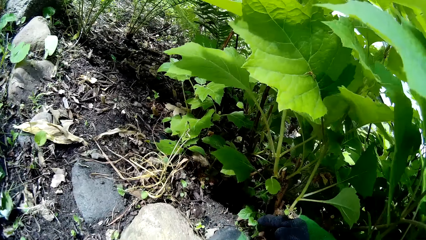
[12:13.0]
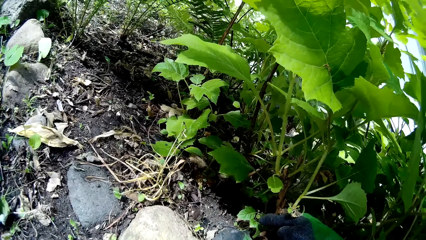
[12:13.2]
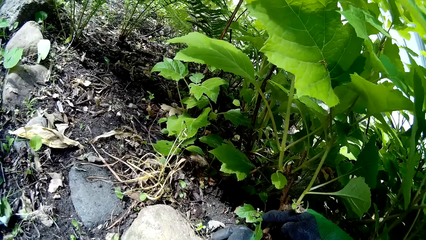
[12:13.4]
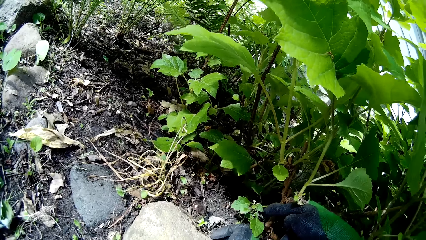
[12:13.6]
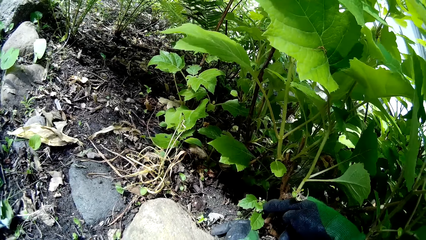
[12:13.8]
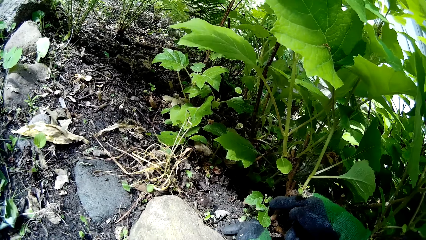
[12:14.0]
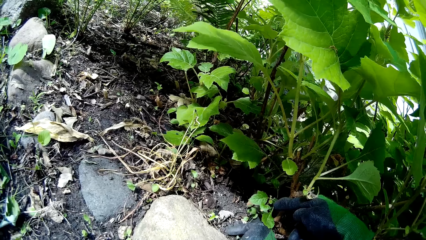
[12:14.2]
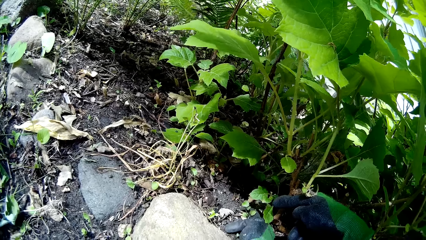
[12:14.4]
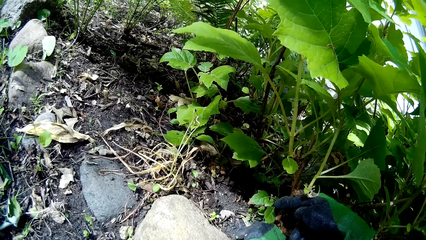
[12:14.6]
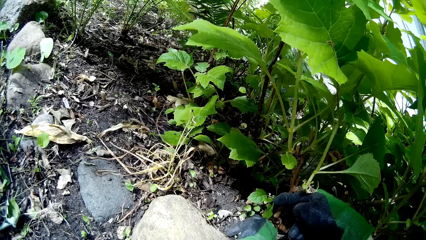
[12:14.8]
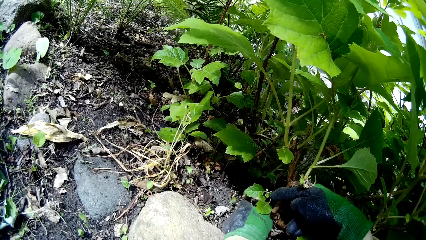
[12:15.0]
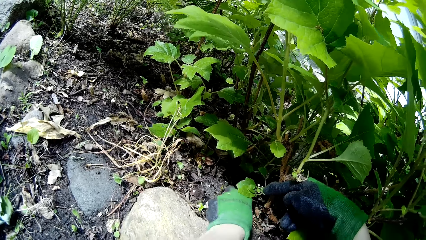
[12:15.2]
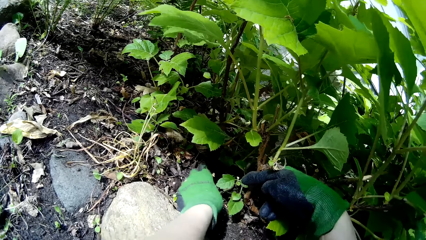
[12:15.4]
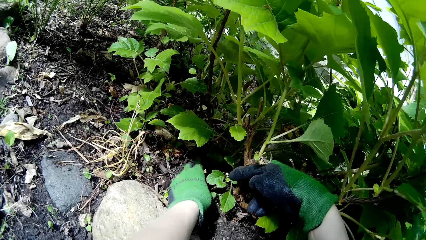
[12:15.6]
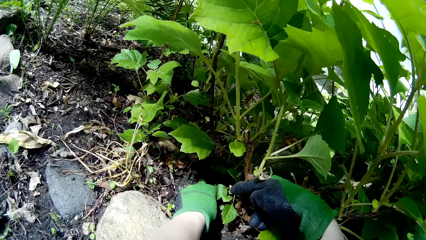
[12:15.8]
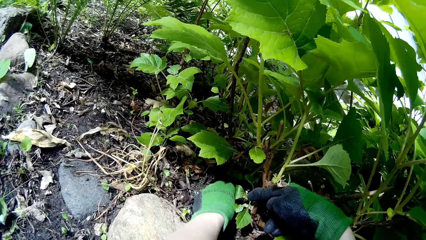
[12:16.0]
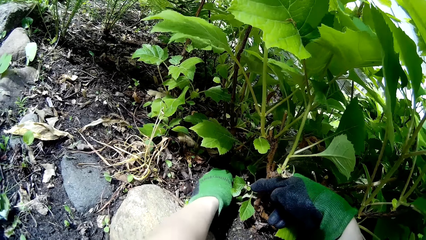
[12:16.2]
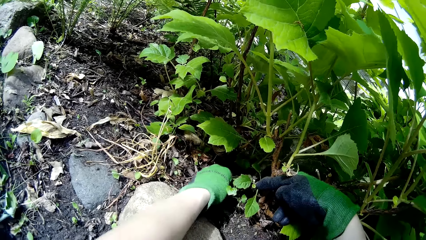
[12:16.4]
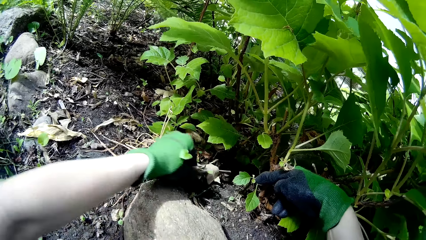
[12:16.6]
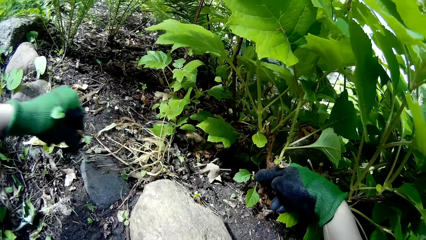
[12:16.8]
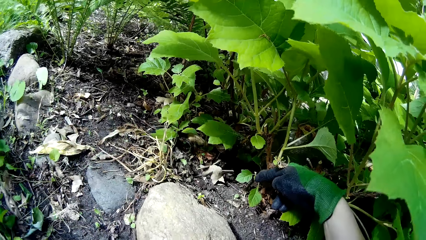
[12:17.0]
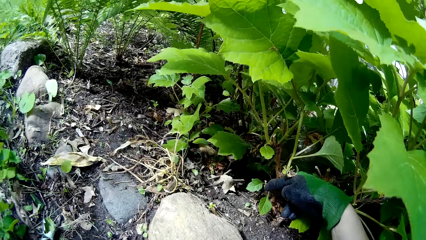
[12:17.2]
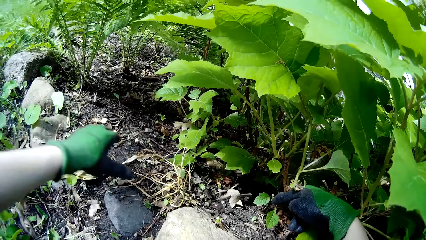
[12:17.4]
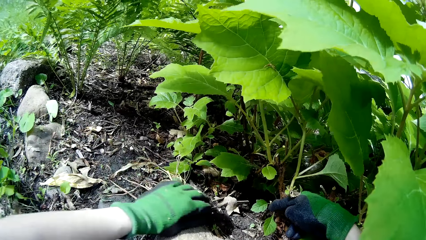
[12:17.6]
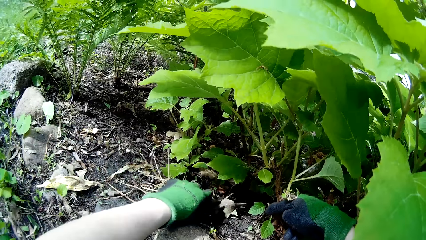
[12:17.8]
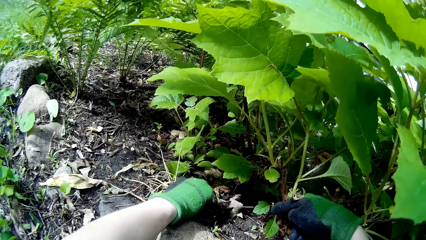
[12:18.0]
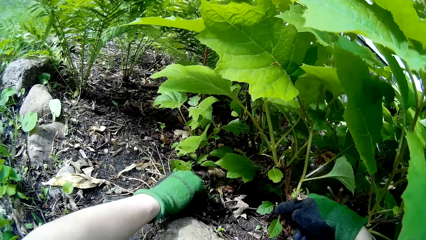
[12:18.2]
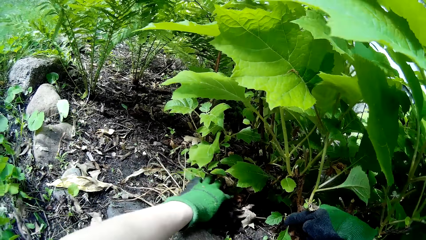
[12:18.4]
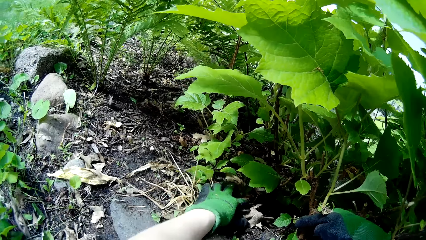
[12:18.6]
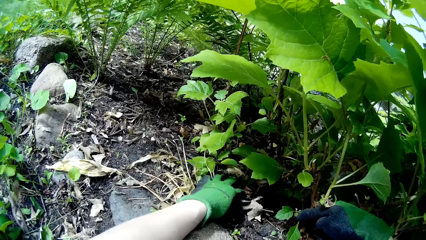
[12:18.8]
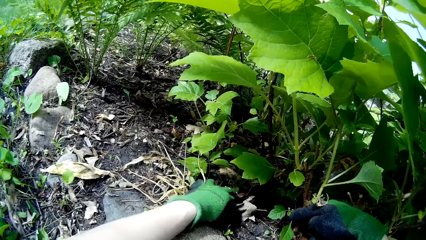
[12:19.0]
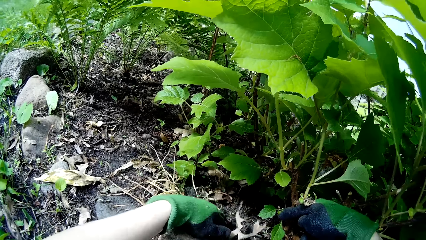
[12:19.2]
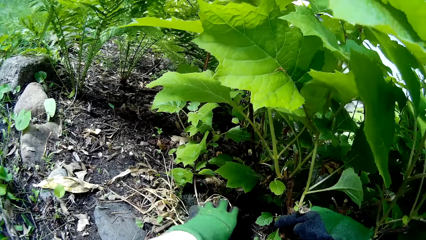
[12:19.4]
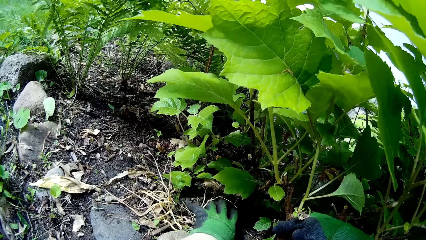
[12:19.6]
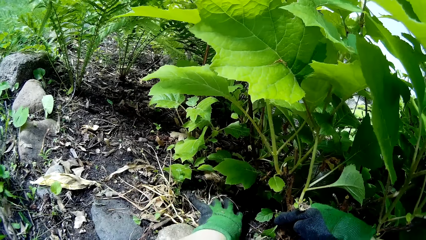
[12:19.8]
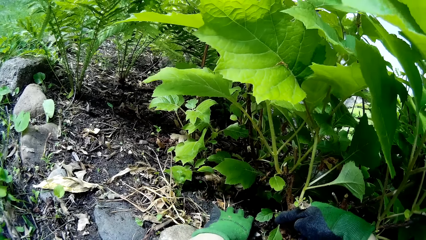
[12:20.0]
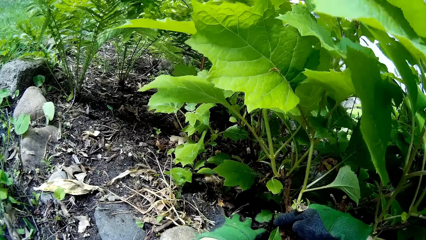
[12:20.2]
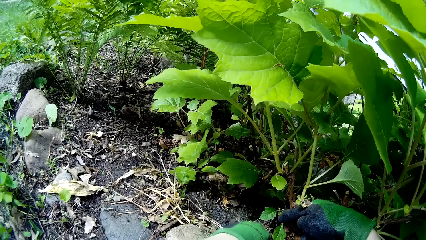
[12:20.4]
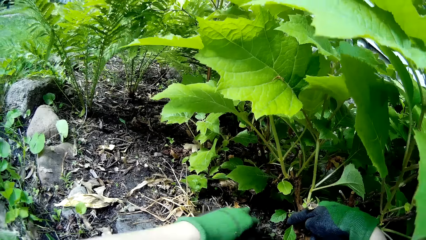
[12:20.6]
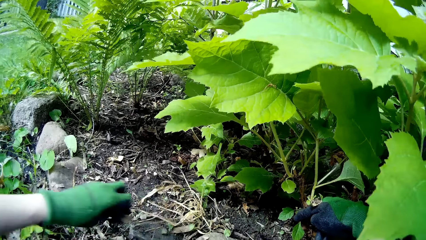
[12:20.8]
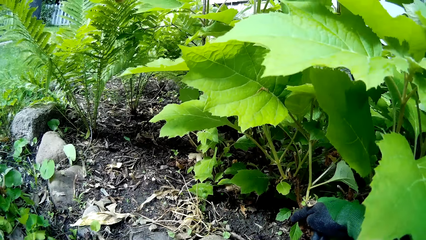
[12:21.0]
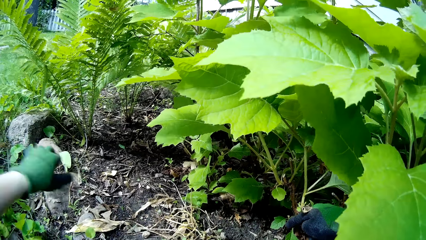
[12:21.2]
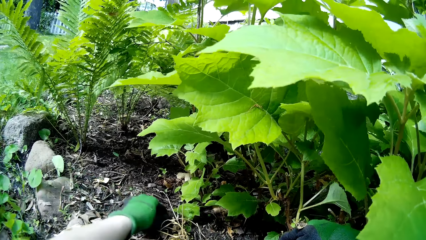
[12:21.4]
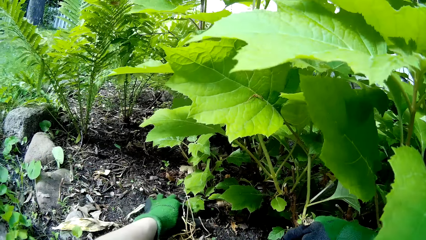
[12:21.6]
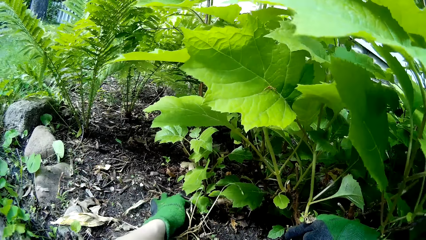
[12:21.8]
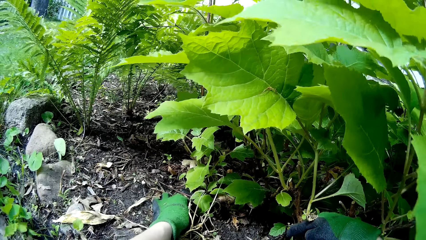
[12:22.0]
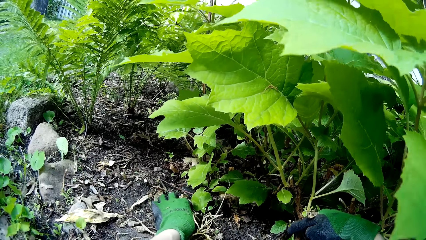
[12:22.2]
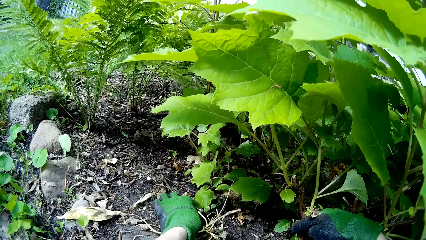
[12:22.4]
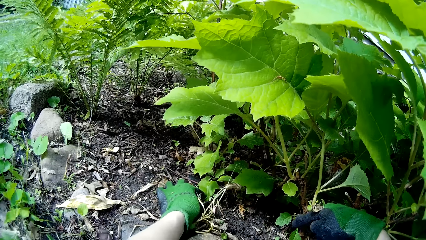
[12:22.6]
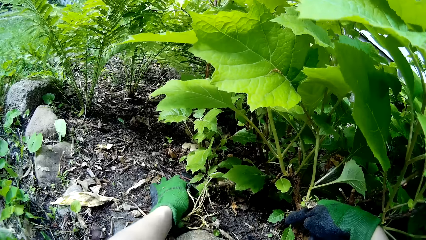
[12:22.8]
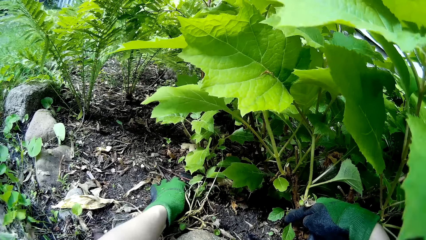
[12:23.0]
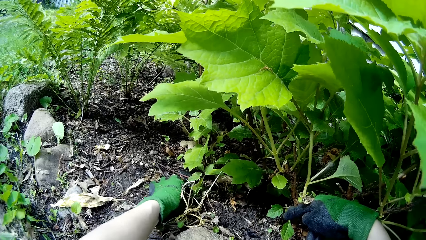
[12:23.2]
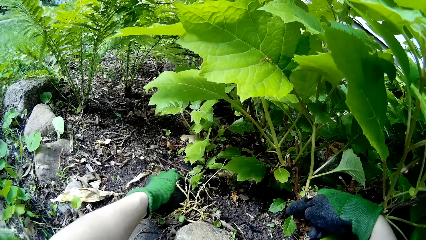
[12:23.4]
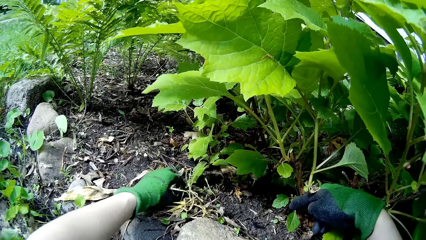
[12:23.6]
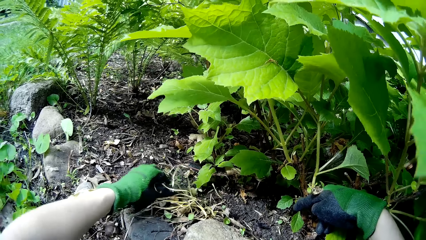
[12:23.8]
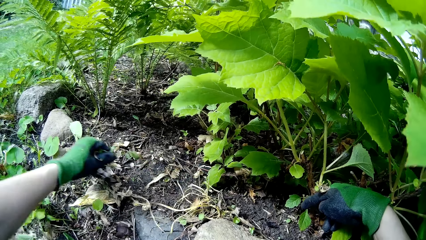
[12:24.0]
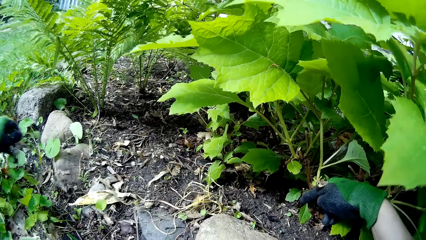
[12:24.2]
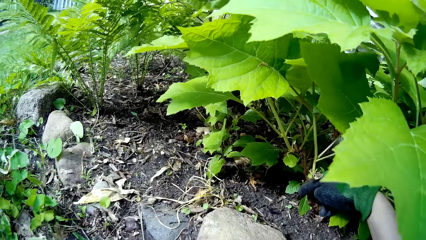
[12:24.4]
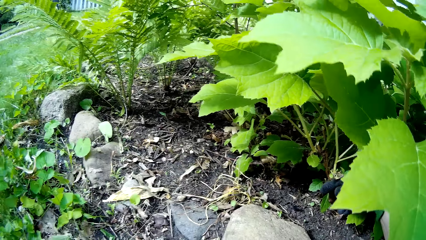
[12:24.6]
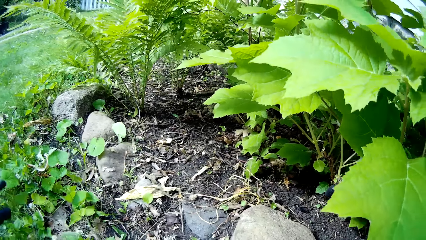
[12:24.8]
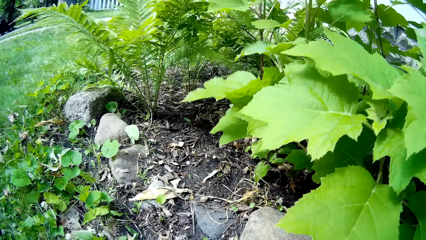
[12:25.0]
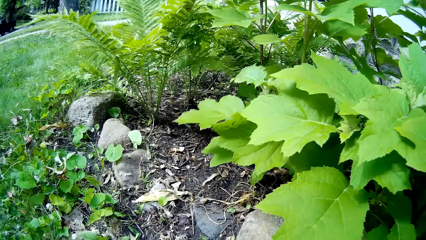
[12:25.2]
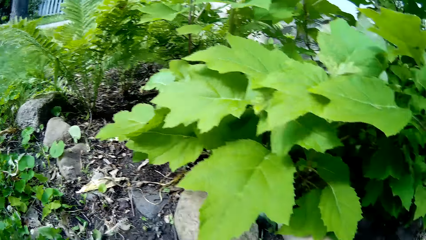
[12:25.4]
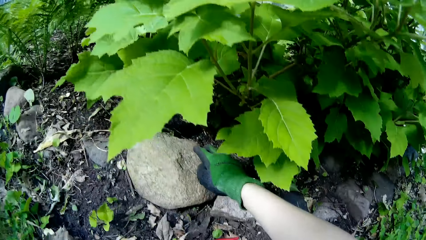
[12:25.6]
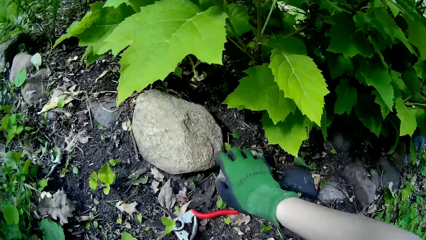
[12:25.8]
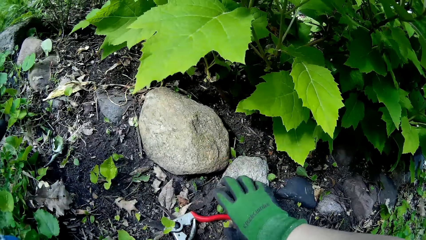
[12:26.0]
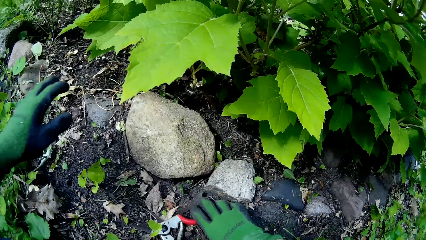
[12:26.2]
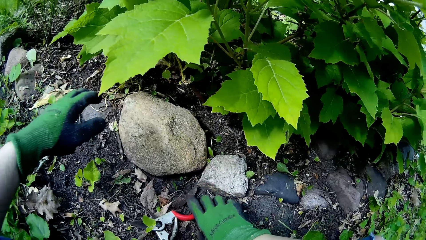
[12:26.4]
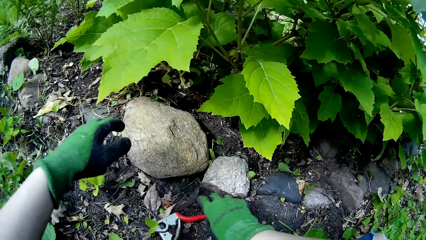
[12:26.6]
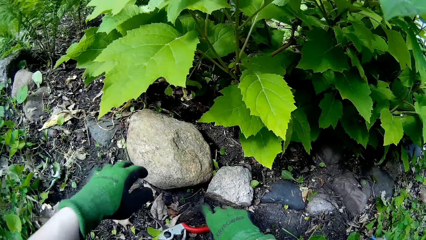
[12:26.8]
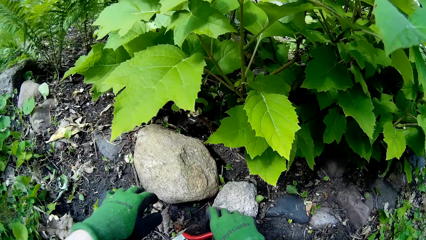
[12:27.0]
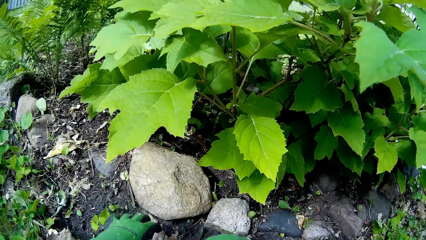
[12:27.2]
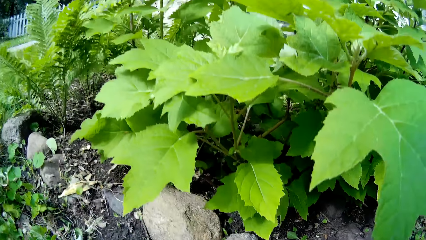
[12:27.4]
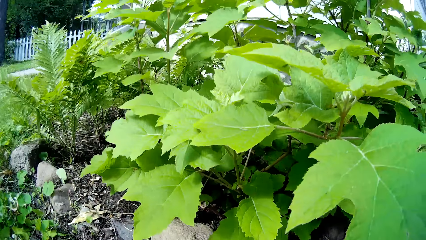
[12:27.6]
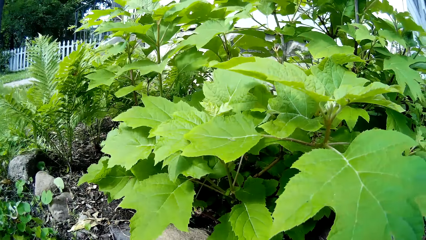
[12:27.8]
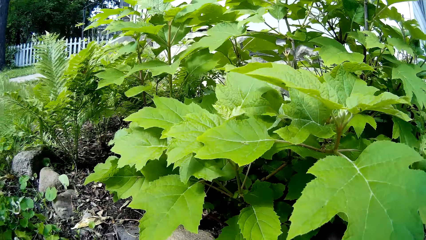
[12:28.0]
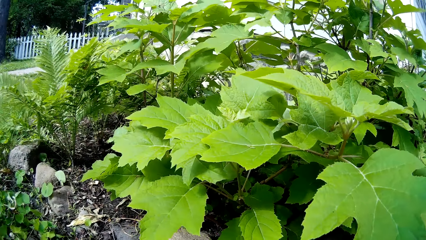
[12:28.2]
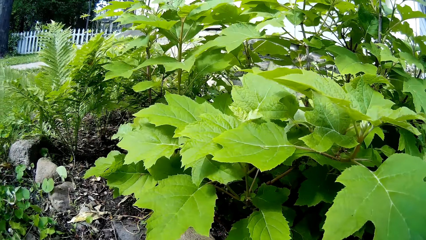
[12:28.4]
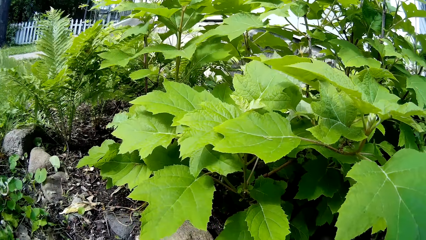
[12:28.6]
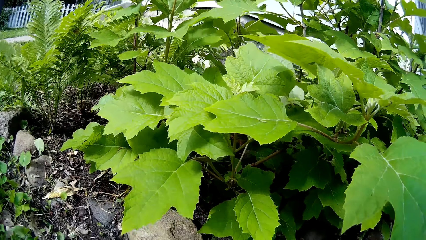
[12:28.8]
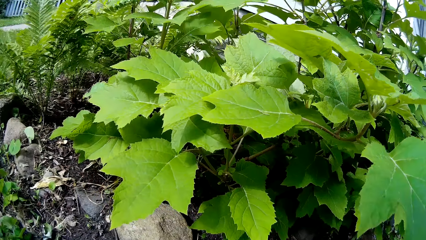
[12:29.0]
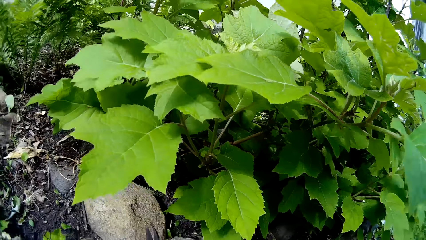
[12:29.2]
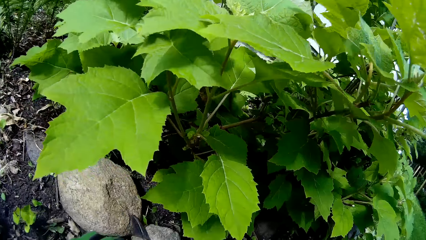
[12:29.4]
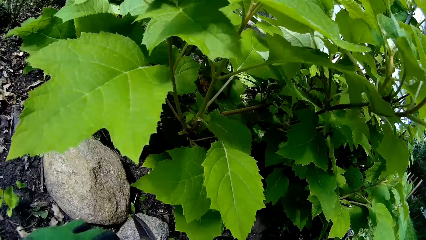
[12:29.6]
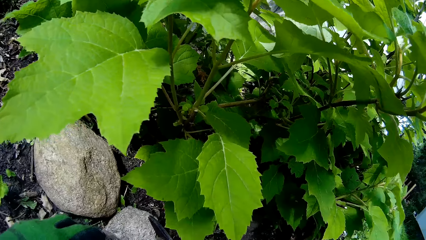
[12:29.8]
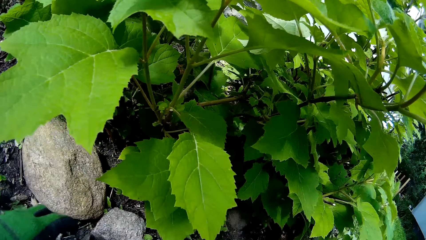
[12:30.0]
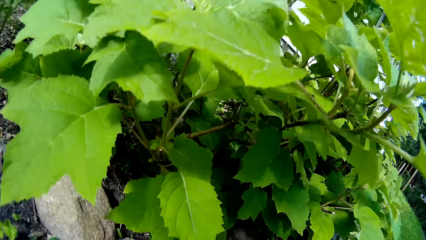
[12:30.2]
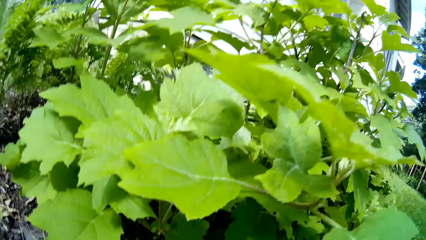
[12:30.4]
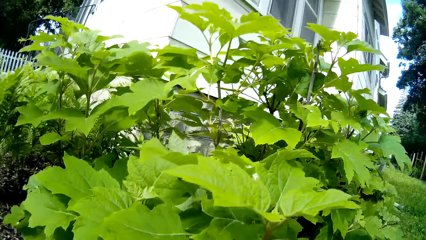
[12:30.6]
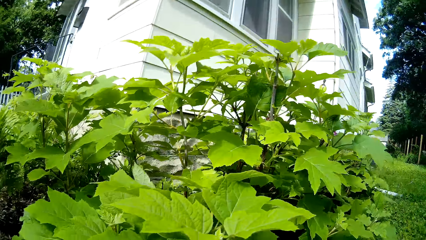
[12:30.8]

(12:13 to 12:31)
The camera wearer picks weed from the ground with her left hand. She uproots the plant. She throws the plant. She picks weed from the ground with her left hand. She collects the dirt. She throws the weed on the ground with her left hand. She throws the dirt. She picks weed from the ground with her left hand. She throws the weed on the ground with her left hand. She picks up the garden shears from the ground with her right hand. She looks at the plants.
